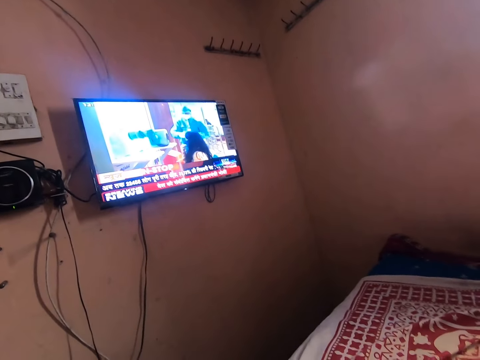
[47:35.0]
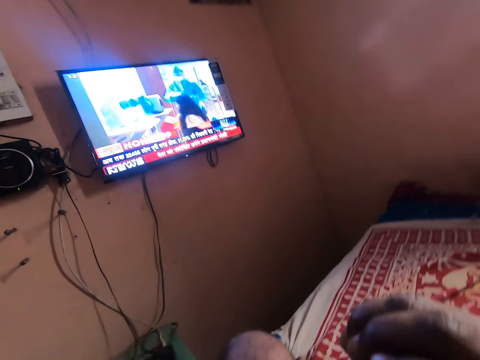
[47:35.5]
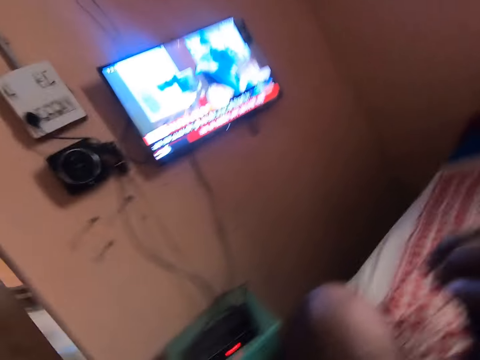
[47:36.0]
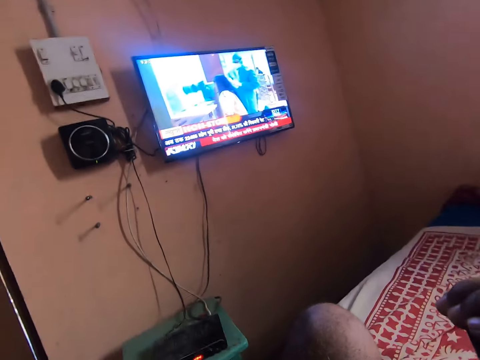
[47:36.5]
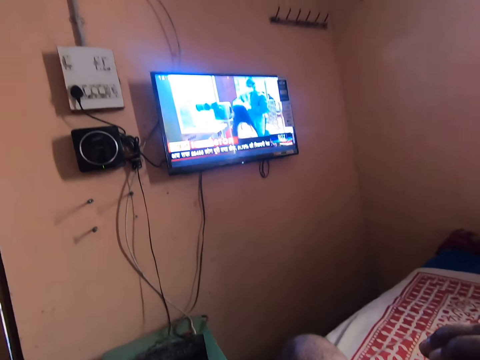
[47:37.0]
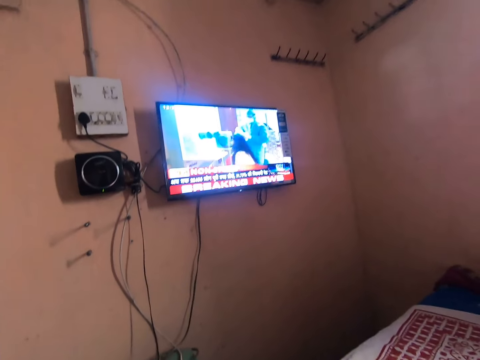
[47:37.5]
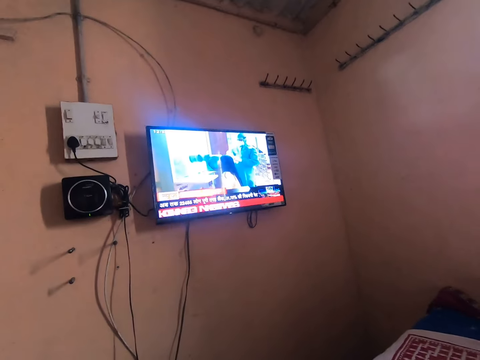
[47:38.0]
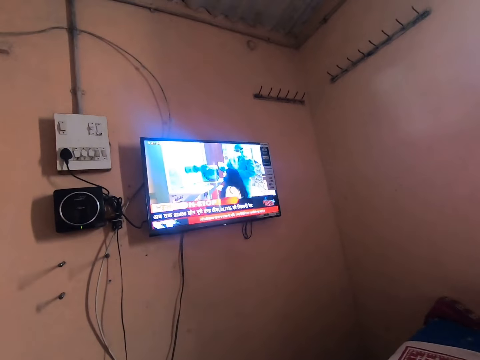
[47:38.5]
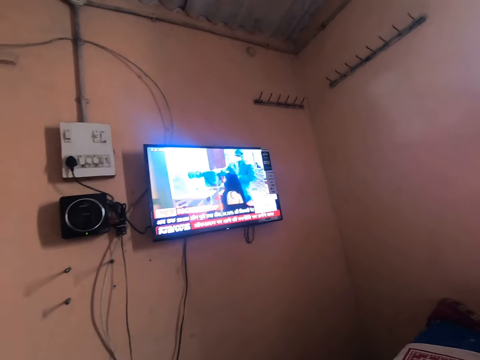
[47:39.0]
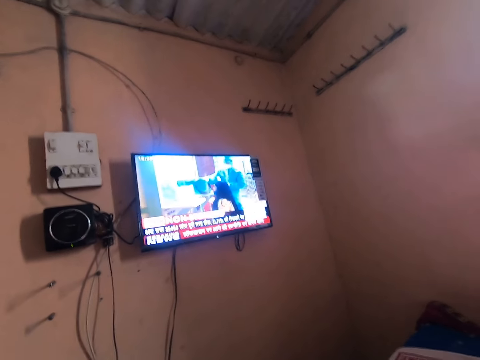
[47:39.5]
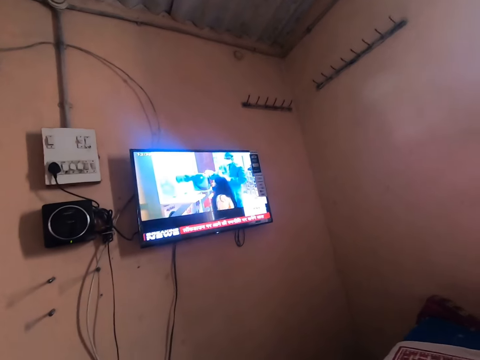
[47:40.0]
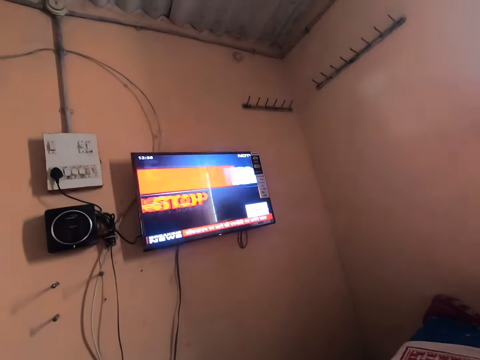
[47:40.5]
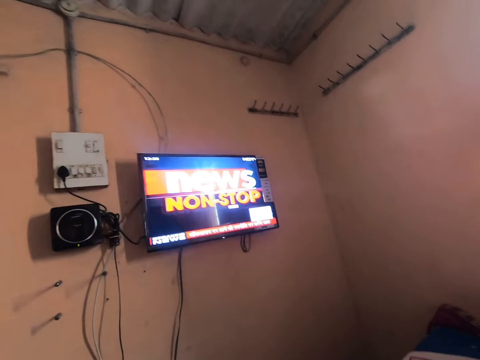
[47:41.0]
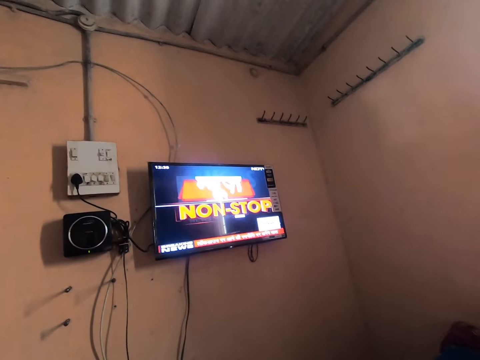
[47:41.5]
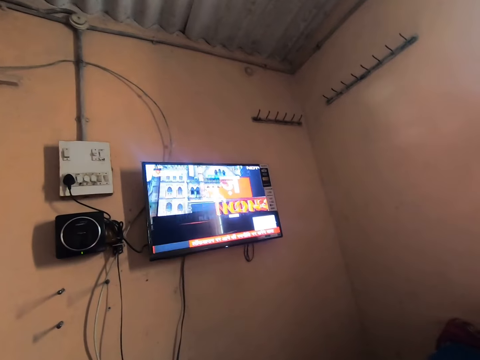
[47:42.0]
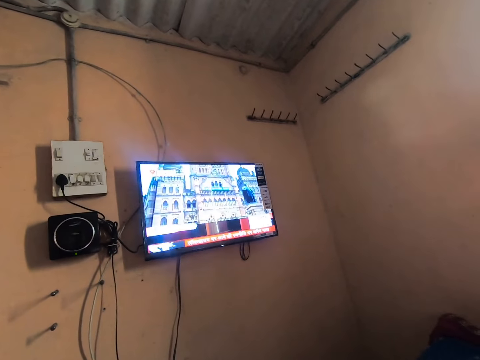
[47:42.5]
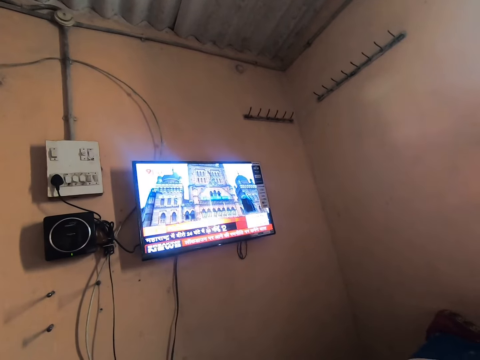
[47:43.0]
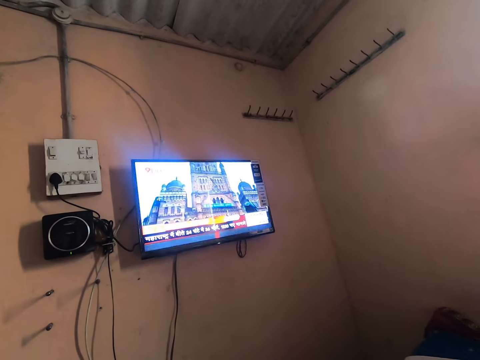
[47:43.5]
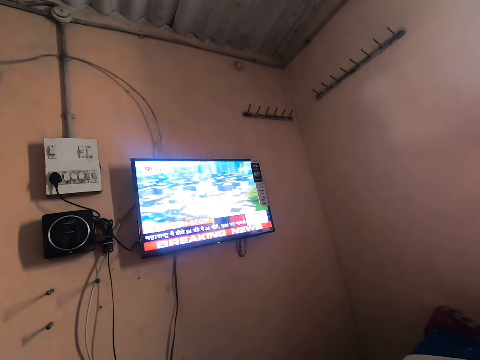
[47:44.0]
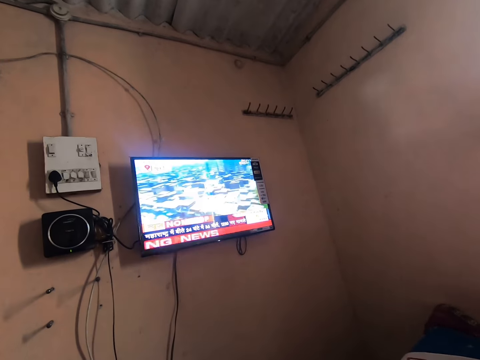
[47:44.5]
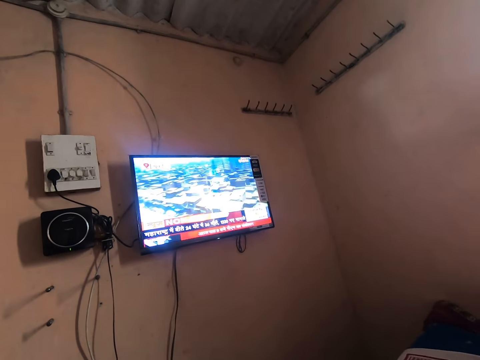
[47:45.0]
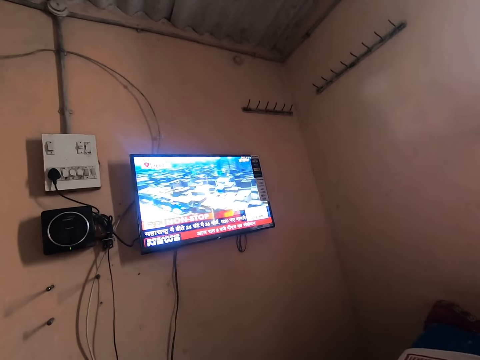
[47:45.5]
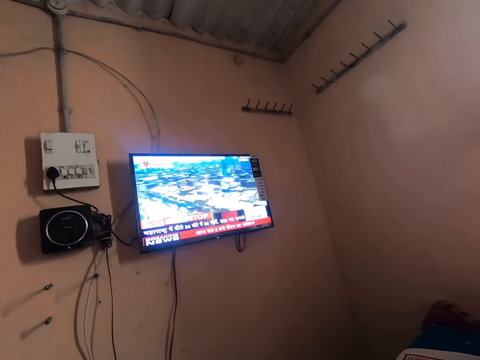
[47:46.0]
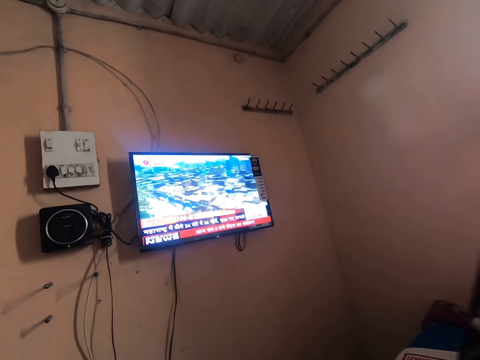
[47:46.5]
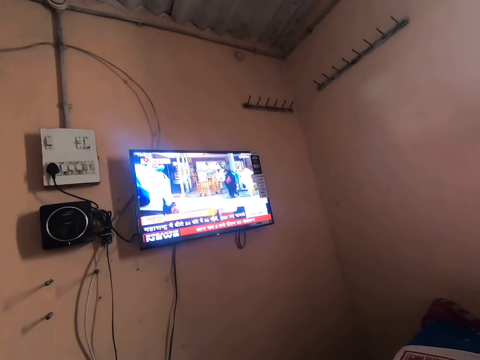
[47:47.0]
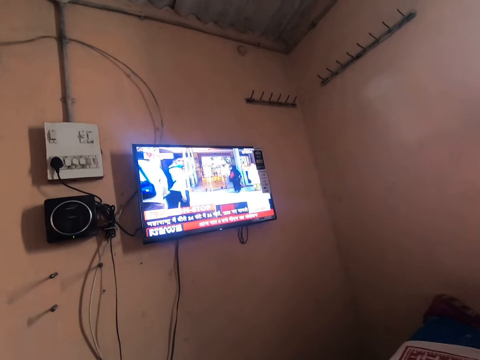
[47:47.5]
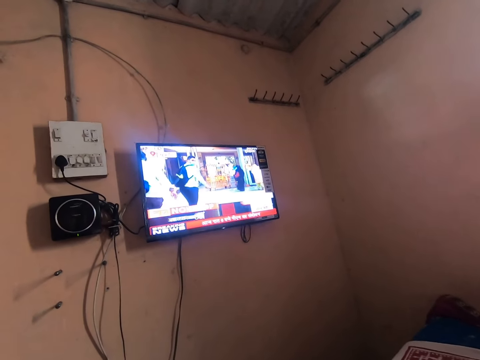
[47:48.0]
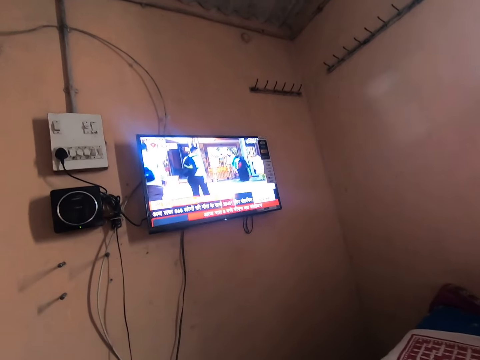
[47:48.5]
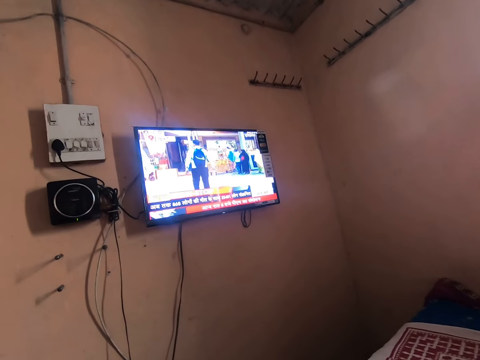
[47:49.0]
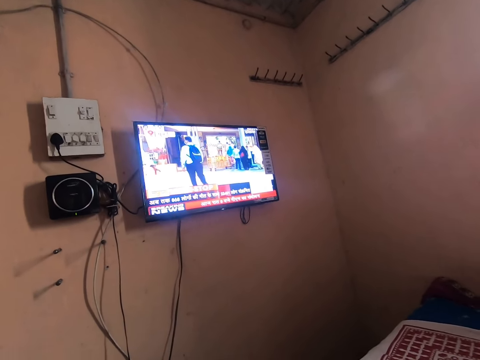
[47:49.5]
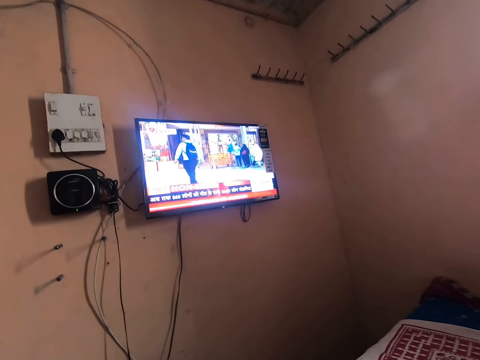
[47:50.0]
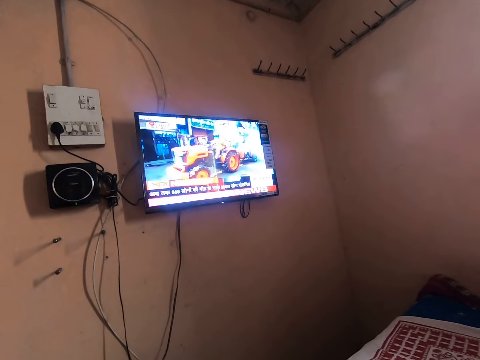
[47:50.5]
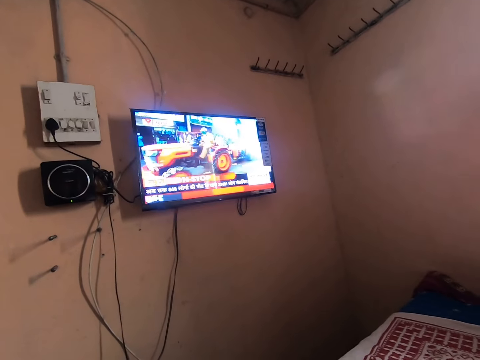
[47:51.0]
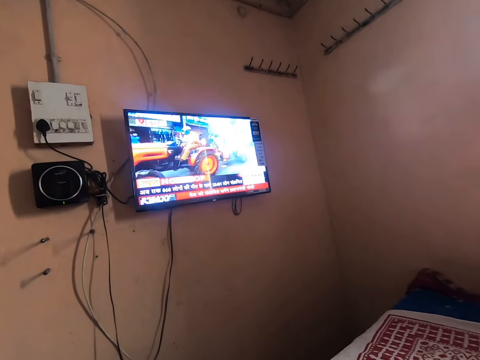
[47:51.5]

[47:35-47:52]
The camera wearer holds the remote. They look at the television. They move the hand to the camera.

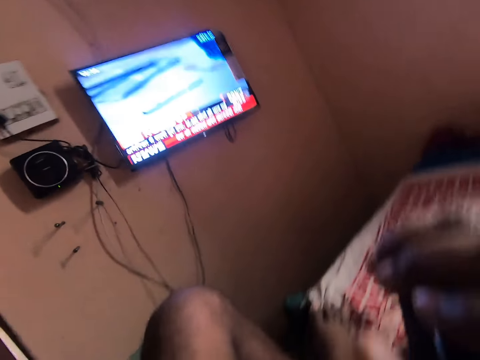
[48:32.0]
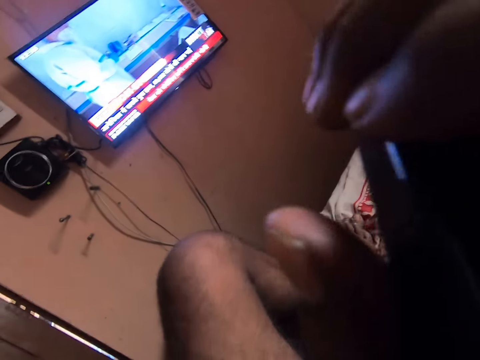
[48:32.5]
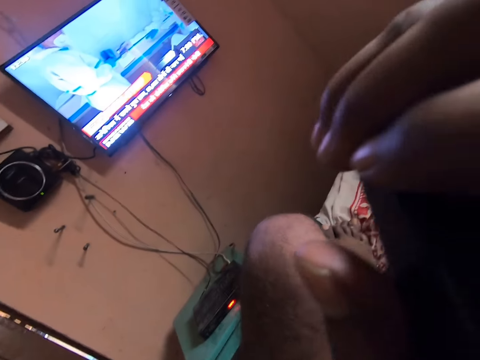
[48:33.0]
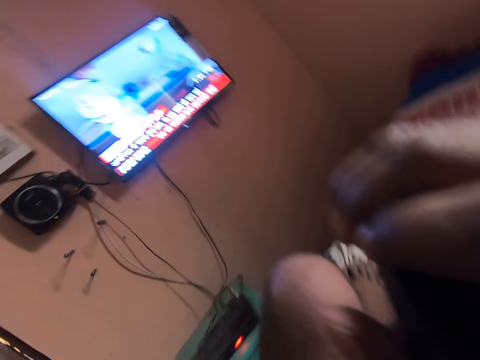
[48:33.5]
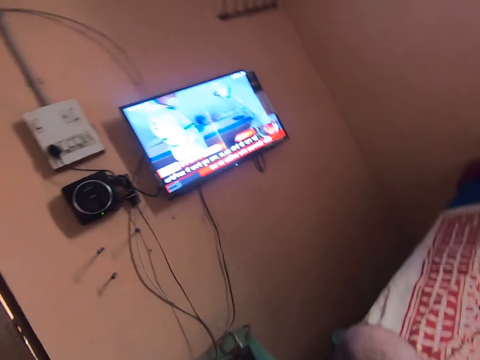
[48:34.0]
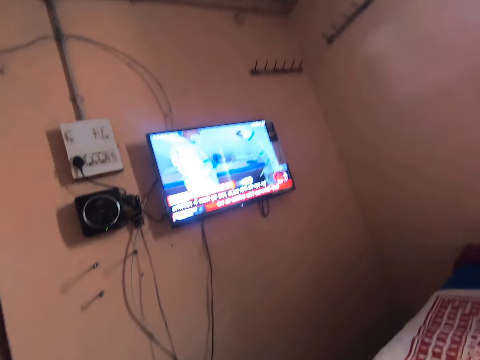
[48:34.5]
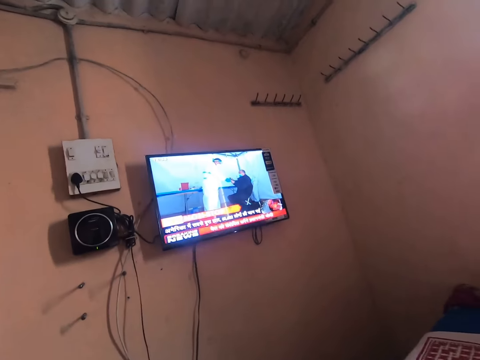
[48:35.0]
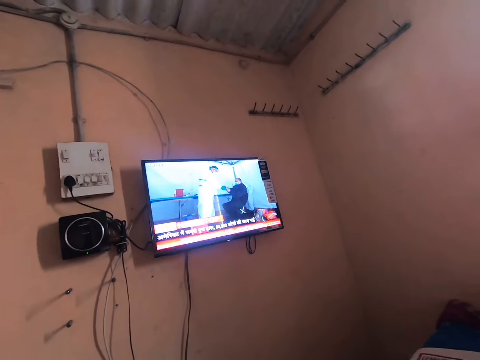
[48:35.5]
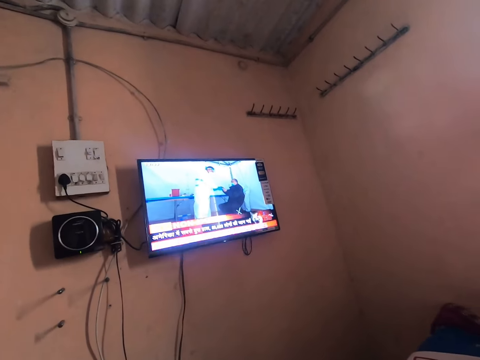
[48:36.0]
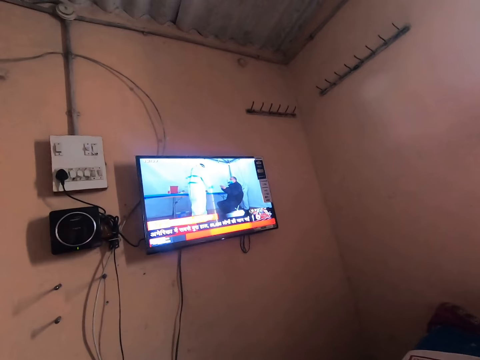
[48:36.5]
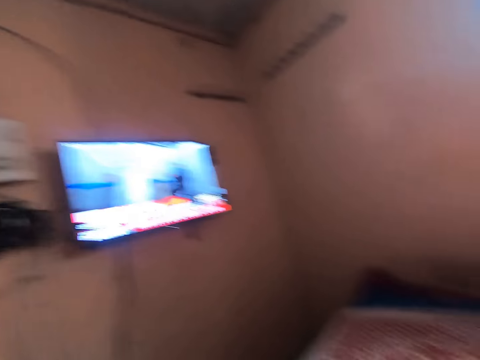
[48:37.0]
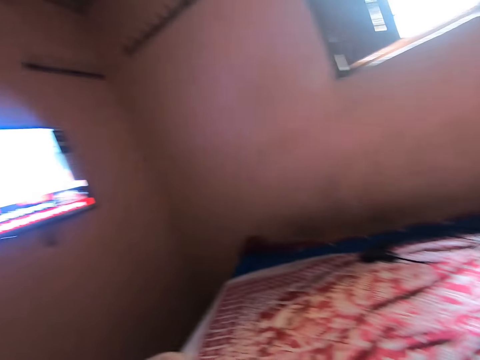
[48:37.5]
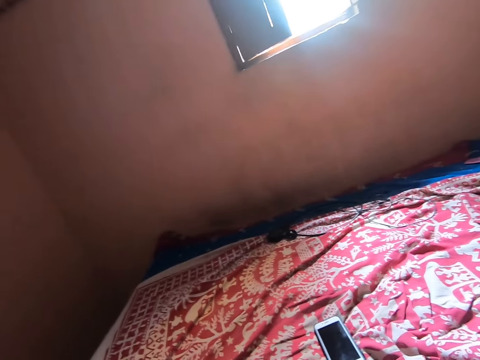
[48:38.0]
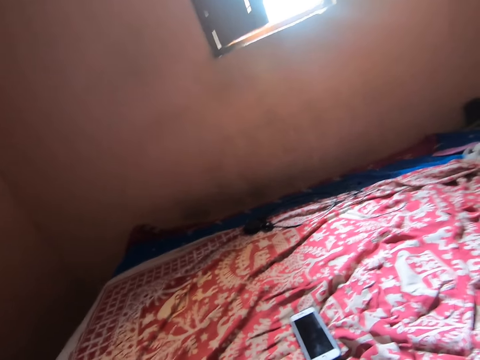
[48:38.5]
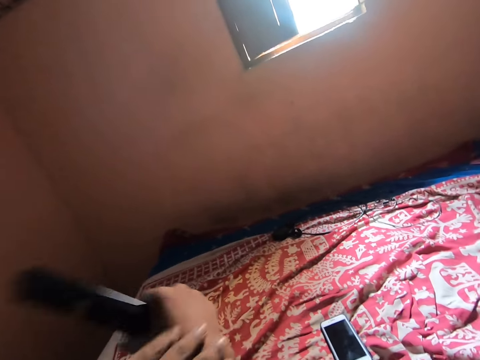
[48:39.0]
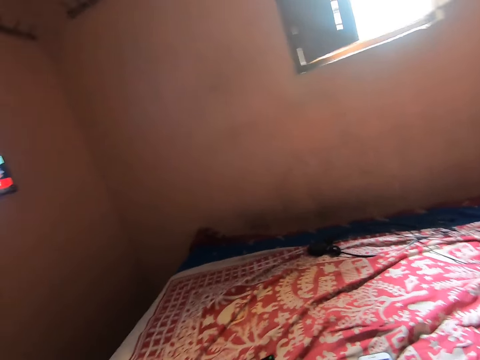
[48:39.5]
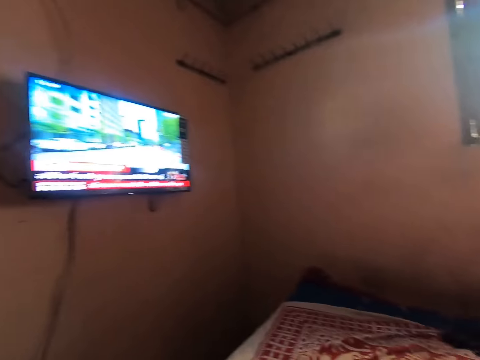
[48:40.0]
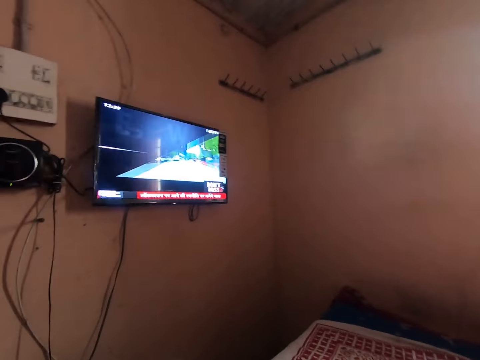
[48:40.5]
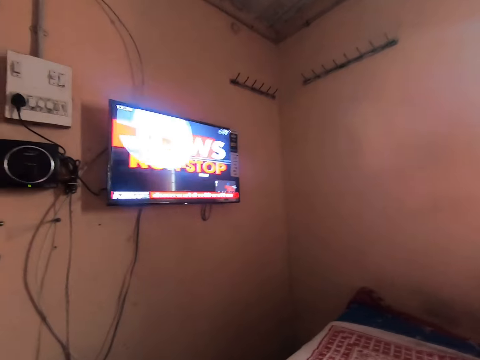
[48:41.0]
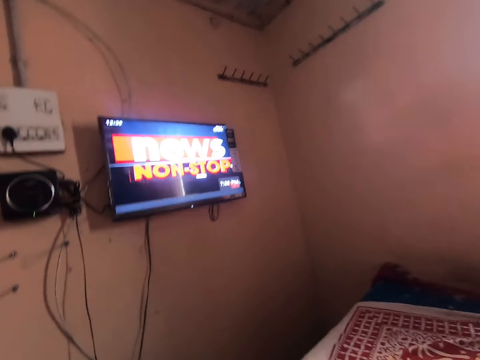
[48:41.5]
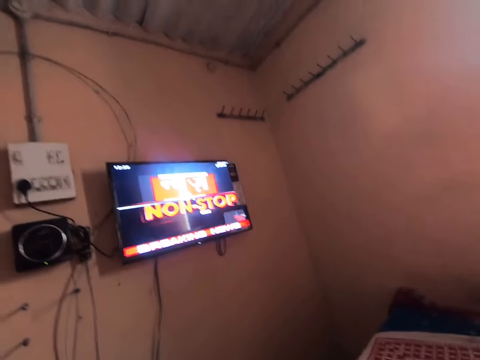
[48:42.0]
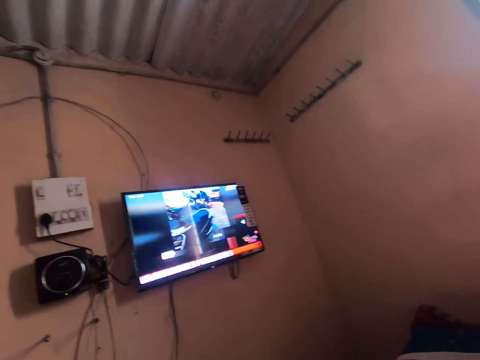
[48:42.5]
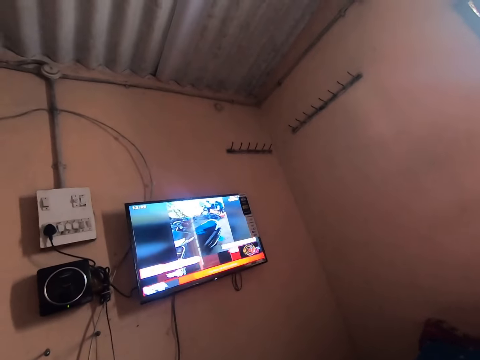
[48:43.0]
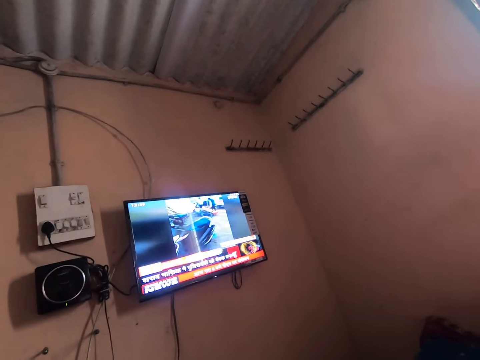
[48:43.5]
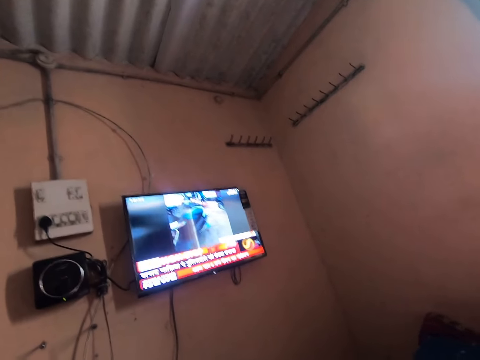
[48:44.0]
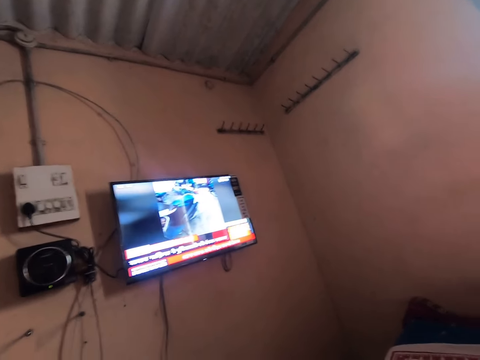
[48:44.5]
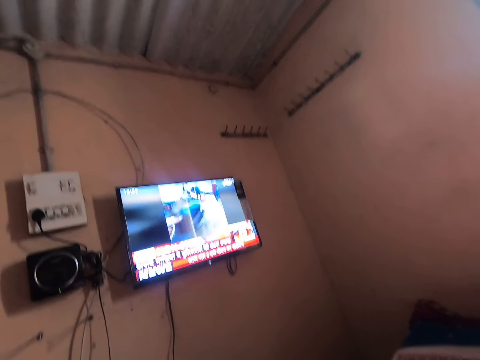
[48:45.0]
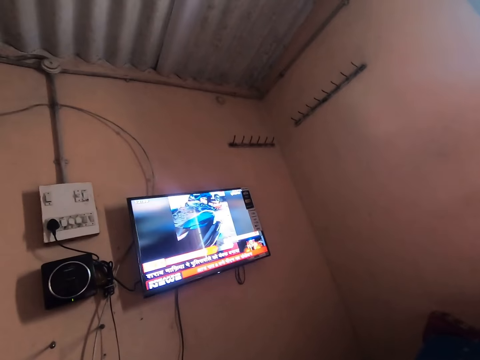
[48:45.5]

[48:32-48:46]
The camera wearer raises his hand. He looks at the television. He looks around. He puts the remote on the bed. He looks at the television.
